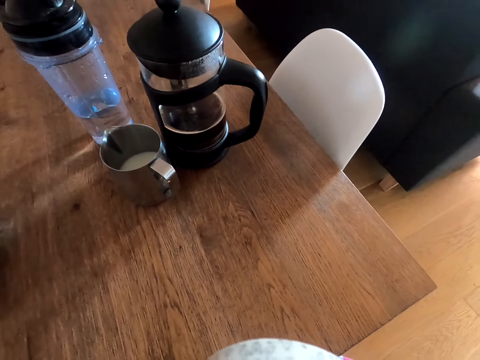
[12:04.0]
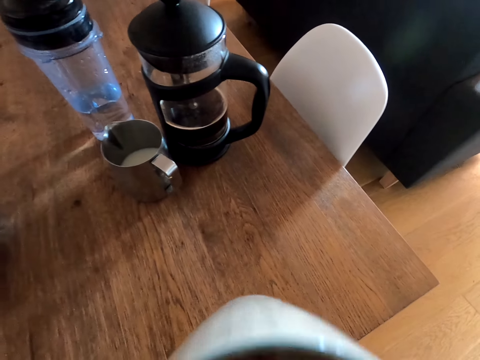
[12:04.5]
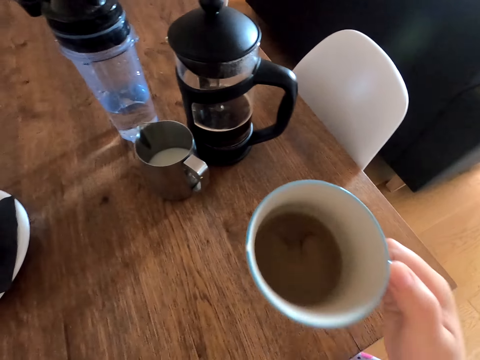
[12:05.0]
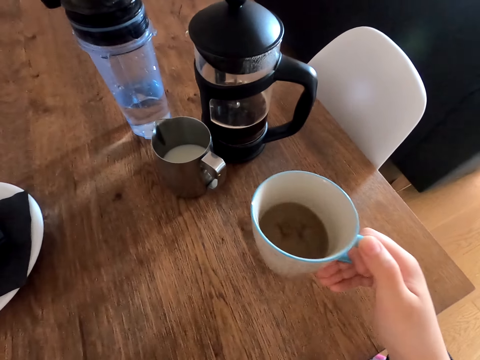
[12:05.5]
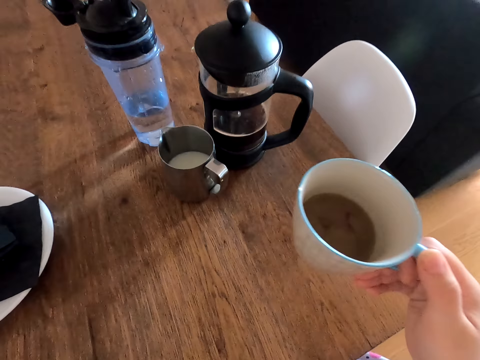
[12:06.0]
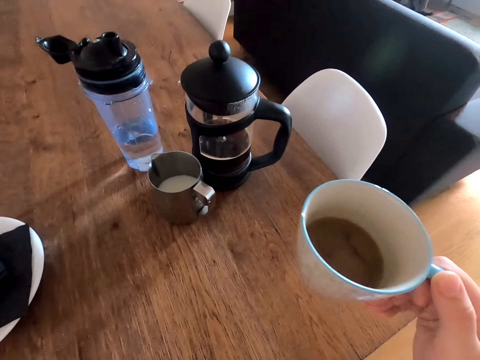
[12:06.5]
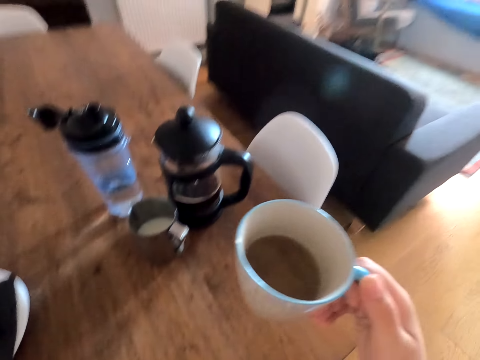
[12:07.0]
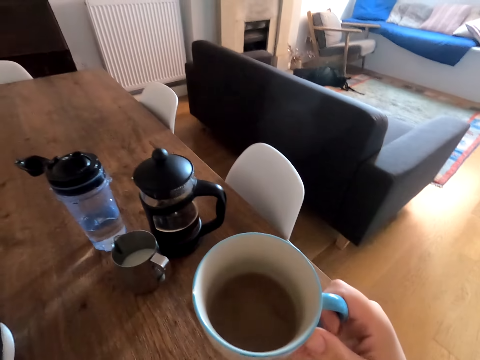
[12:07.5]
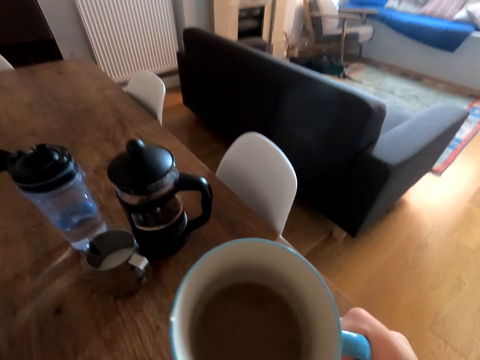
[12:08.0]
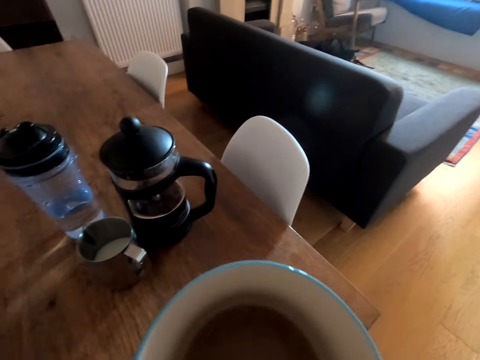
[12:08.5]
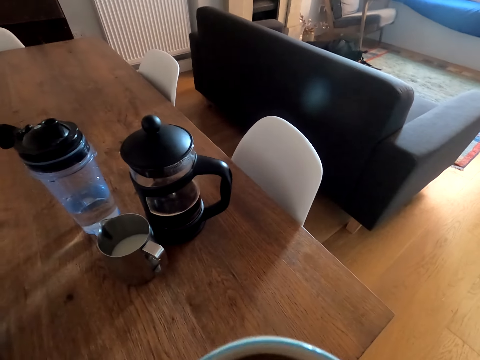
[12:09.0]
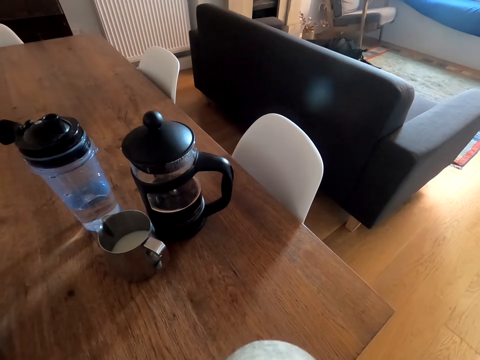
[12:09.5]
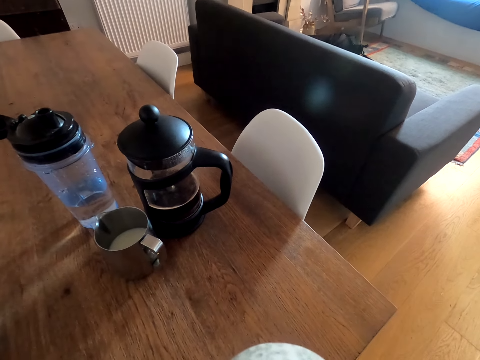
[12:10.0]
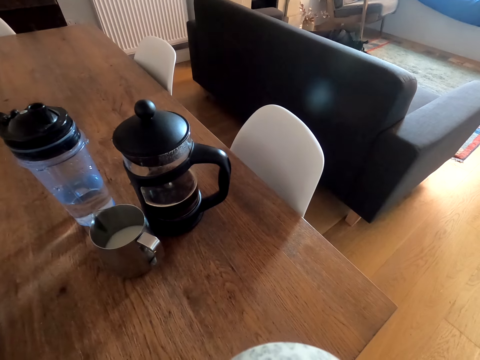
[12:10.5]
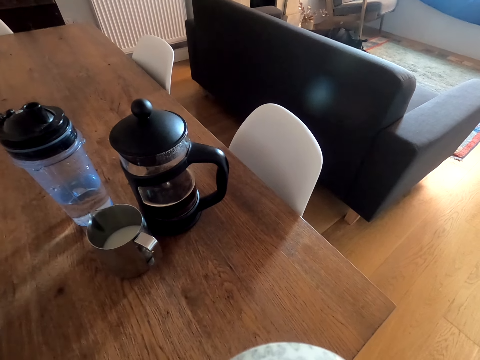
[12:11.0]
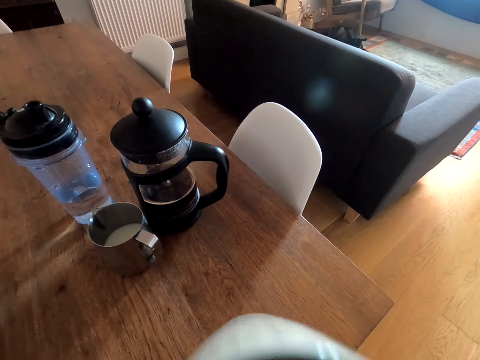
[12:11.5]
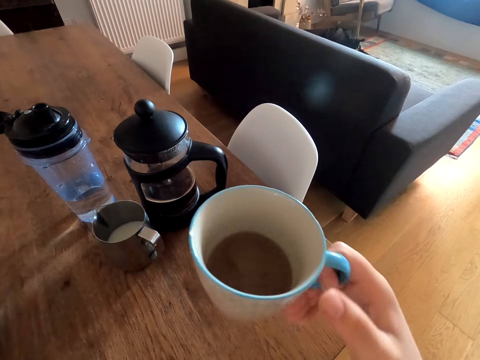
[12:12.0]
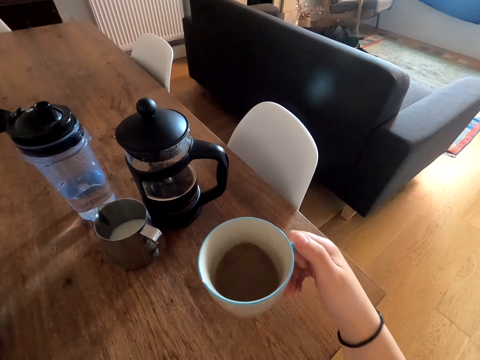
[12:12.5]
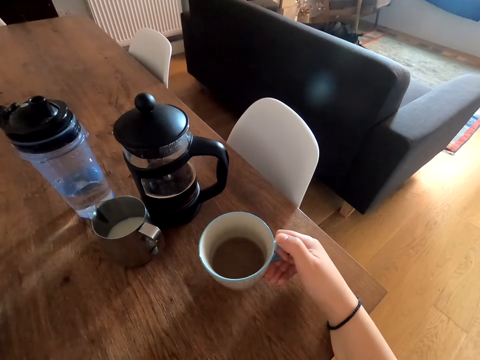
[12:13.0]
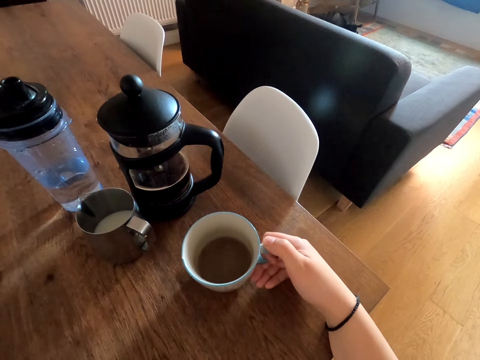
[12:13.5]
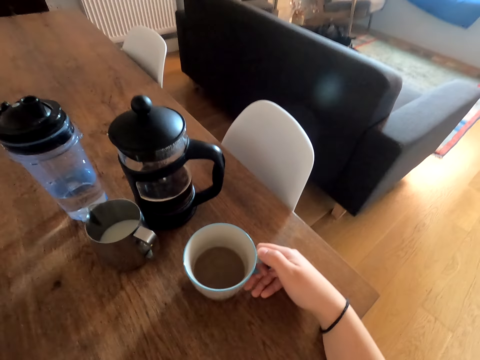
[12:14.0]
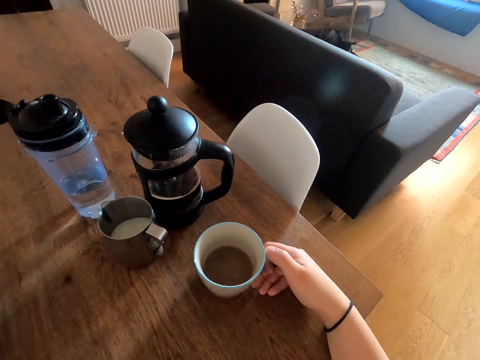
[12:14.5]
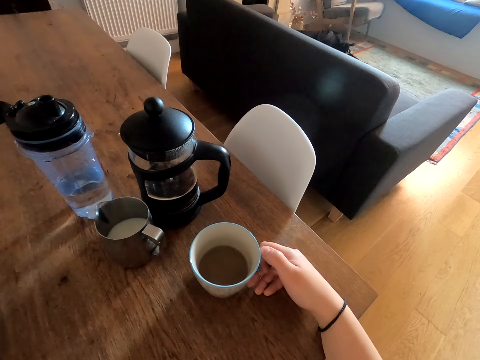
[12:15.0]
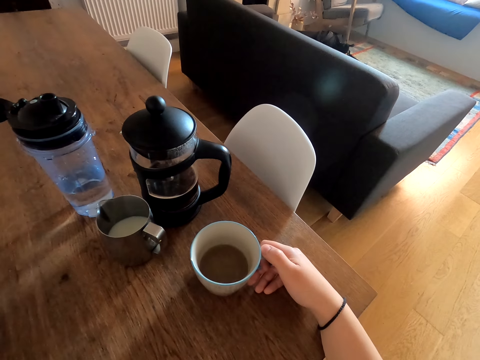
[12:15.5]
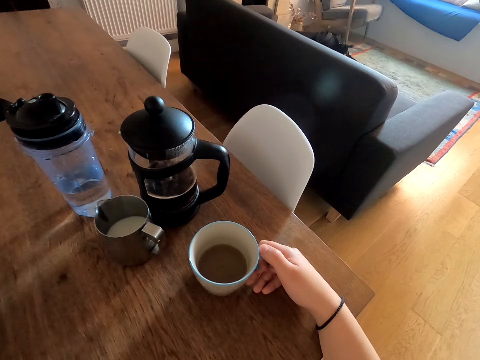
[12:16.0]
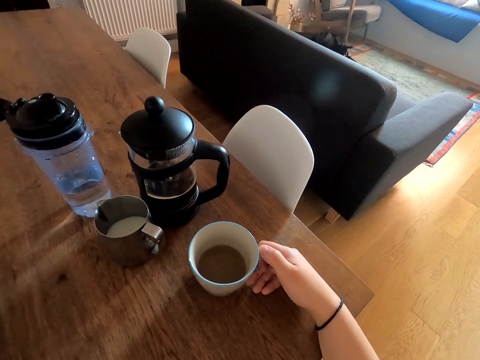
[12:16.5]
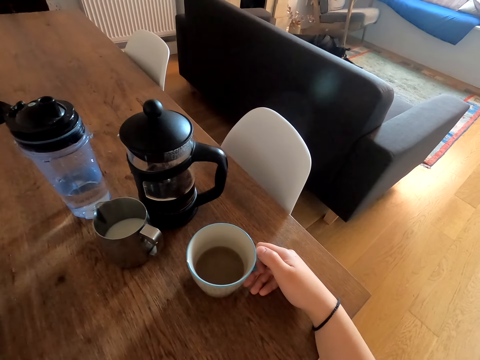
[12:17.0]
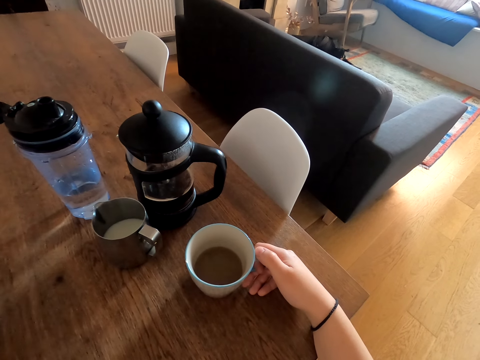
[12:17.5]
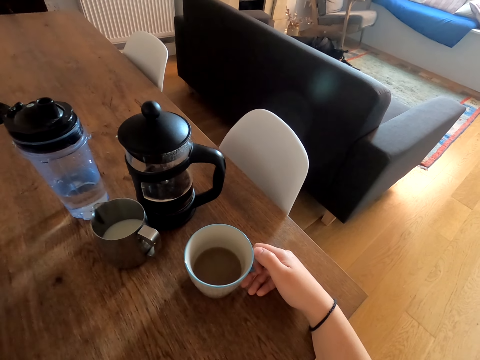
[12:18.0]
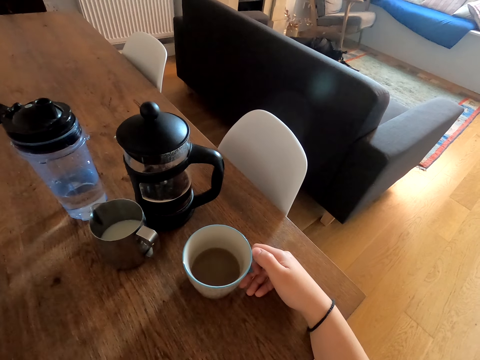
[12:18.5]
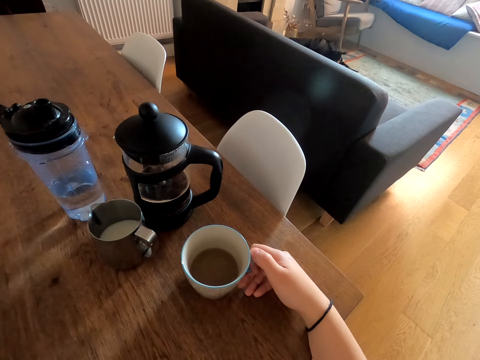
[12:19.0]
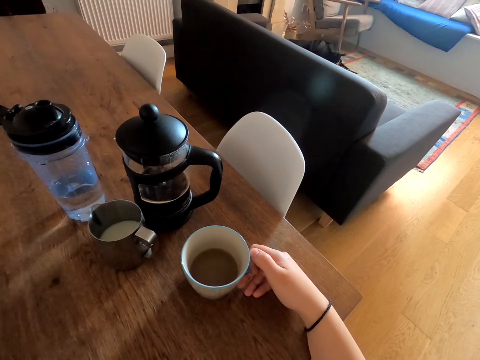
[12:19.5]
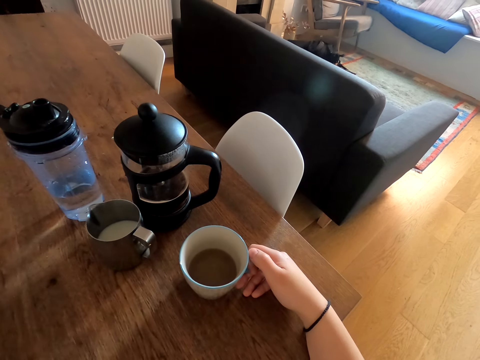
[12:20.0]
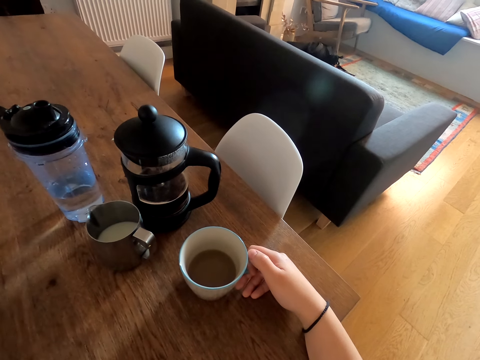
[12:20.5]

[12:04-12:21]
The camera wearer holds a cup of tea. They drink tea. They place the cup of tea on the table.

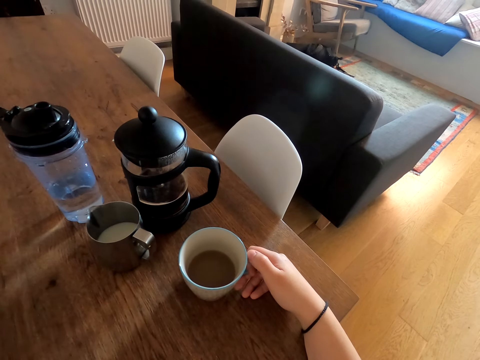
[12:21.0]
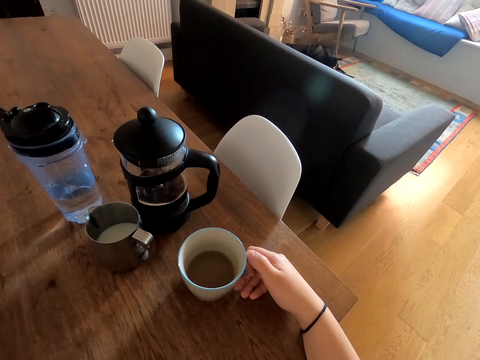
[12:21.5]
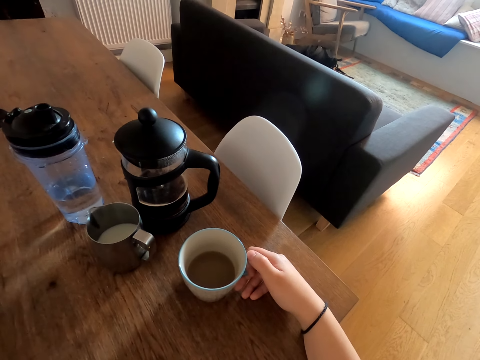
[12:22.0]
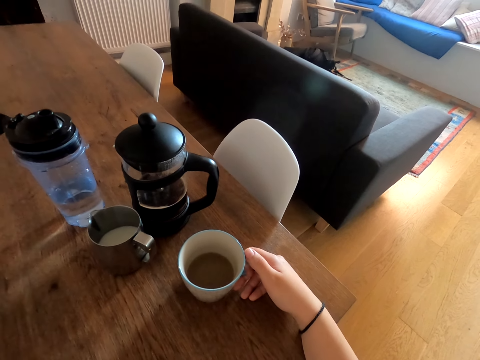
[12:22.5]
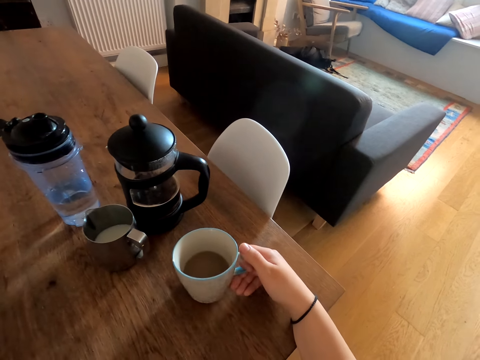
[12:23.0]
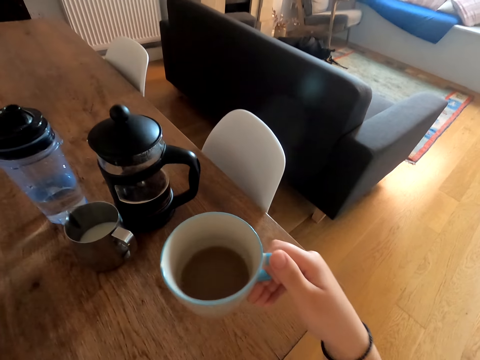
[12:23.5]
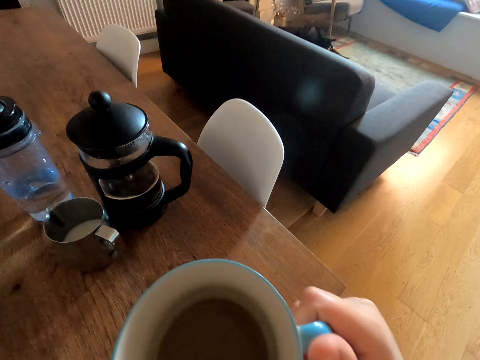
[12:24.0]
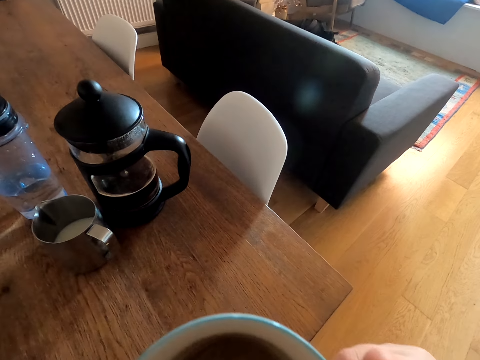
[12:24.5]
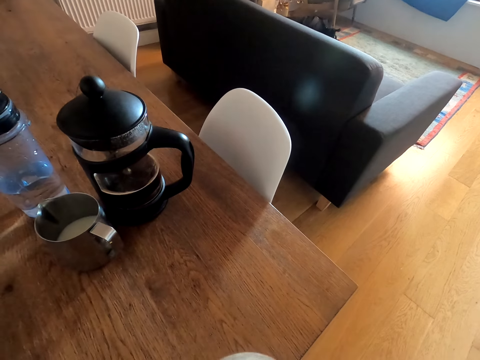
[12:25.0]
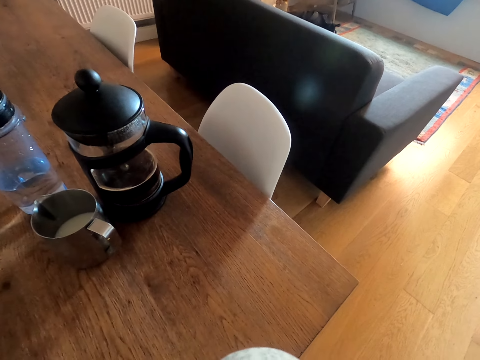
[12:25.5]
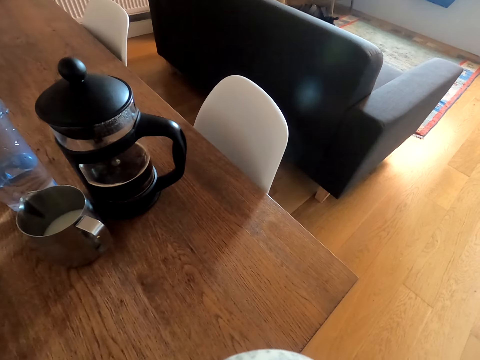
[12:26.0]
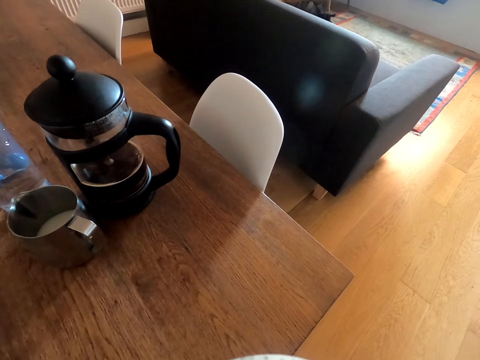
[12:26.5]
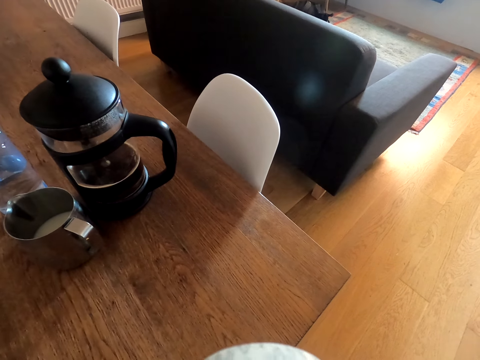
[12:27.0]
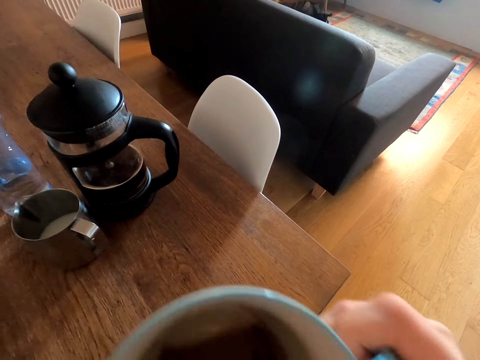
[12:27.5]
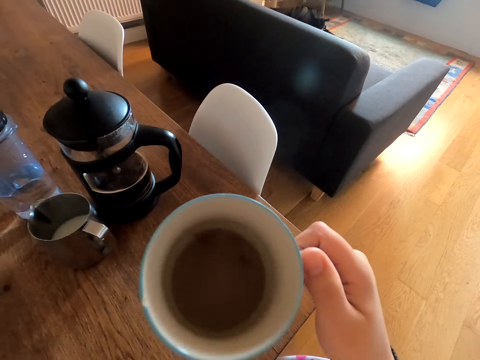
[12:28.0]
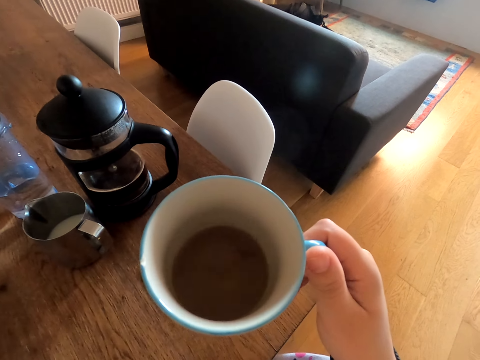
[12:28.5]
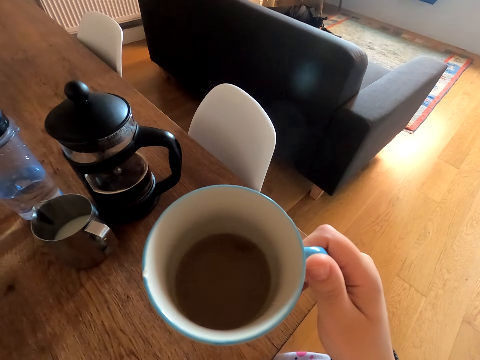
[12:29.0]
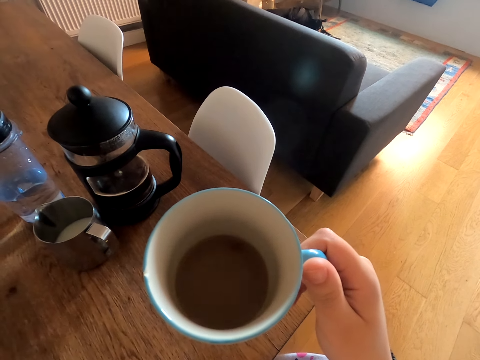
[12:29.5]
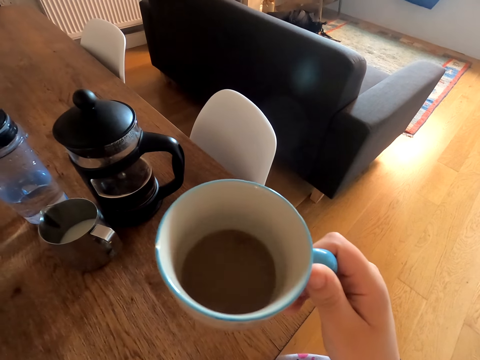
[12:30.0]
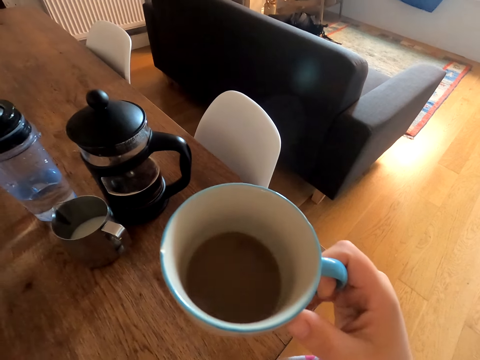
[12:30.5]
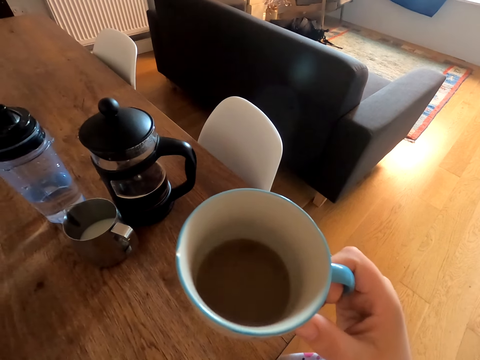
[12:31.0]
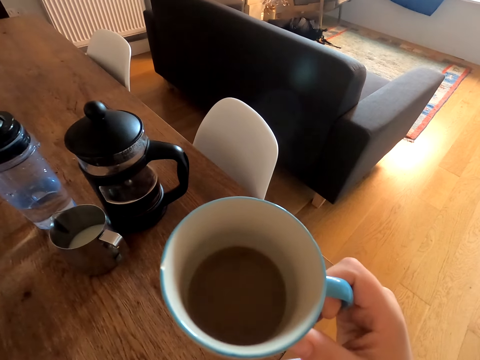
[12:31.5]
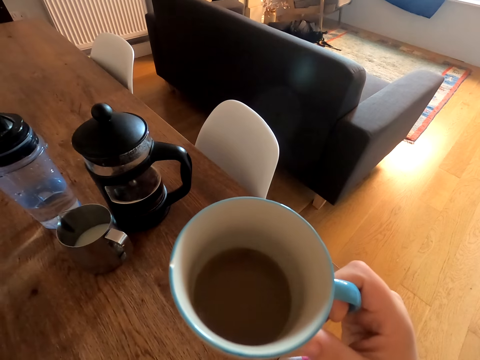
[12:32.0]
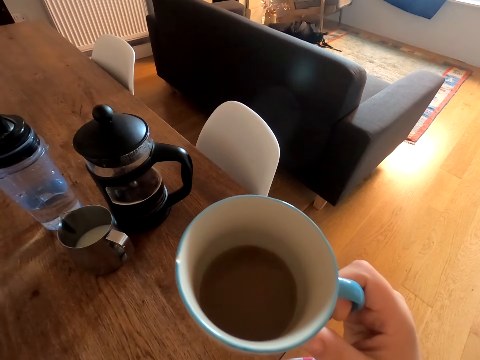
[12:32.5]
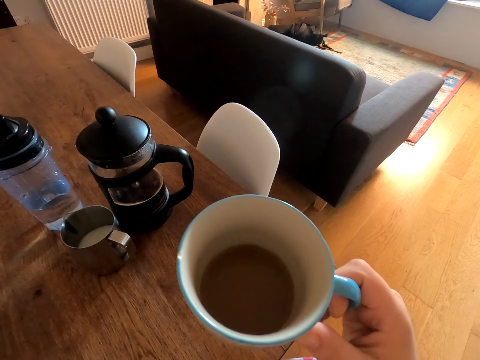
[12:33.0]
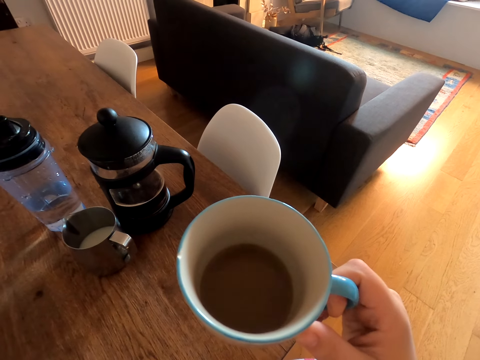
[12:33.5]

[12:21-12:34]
The camera wearer drinks tea. They hold a cup of tea.
